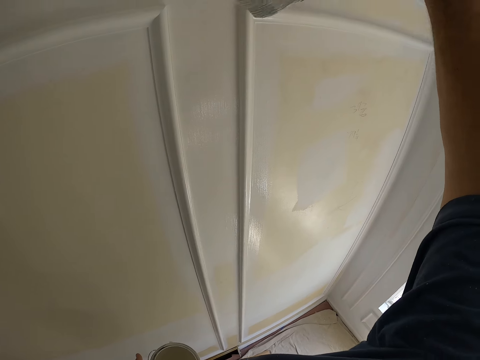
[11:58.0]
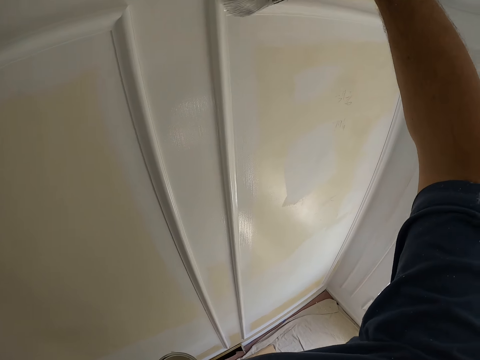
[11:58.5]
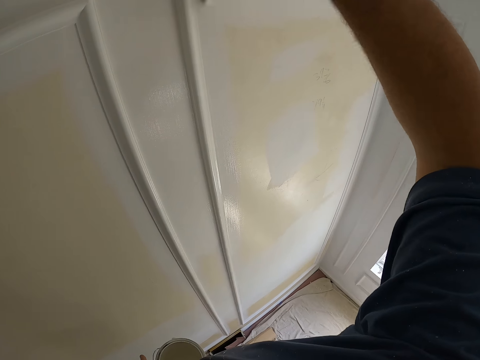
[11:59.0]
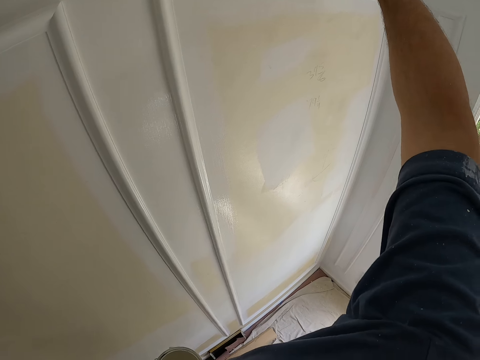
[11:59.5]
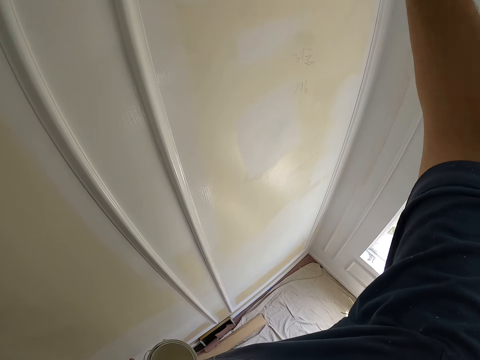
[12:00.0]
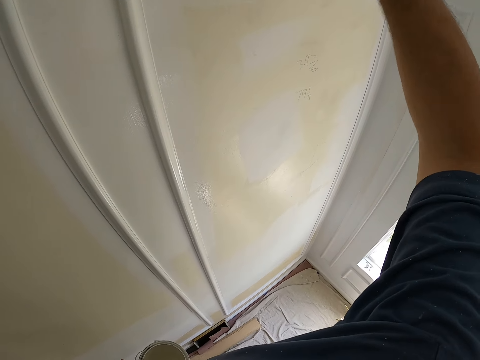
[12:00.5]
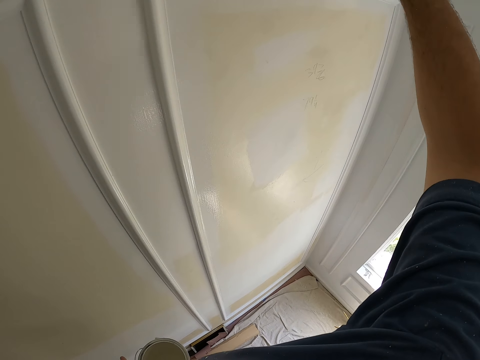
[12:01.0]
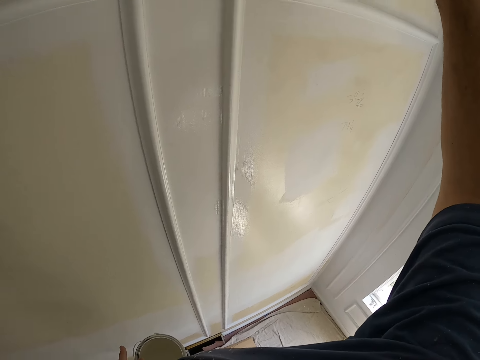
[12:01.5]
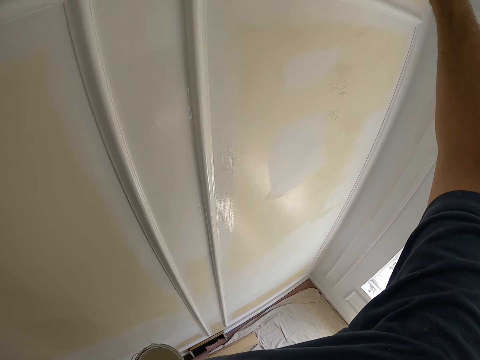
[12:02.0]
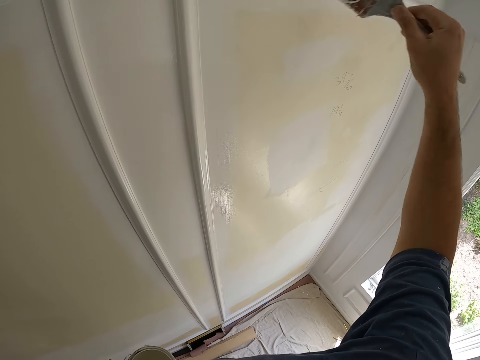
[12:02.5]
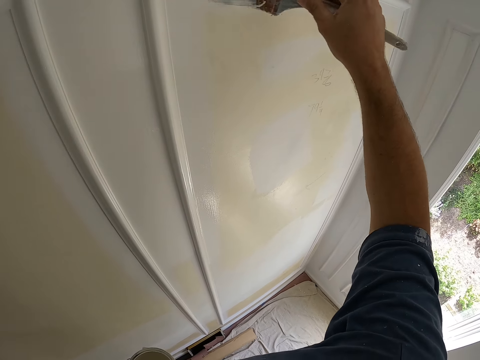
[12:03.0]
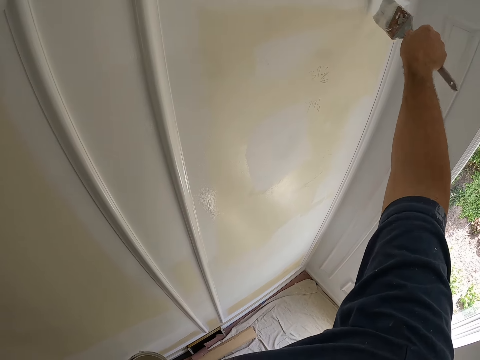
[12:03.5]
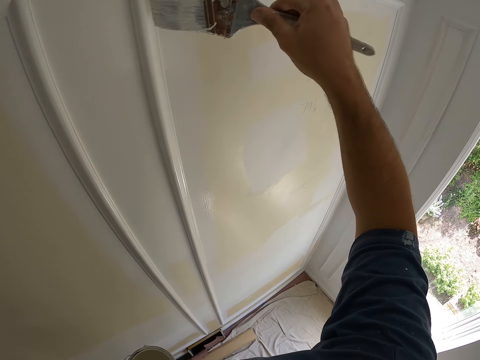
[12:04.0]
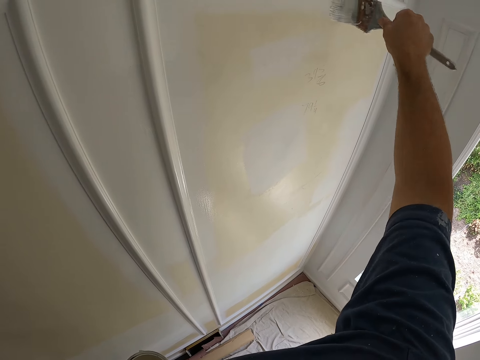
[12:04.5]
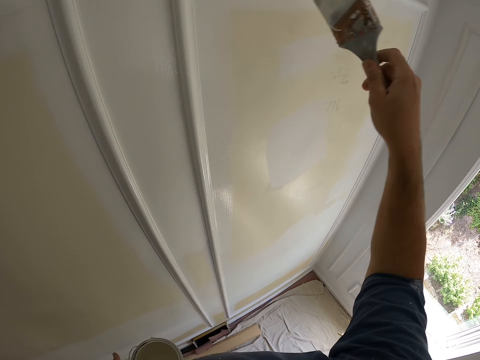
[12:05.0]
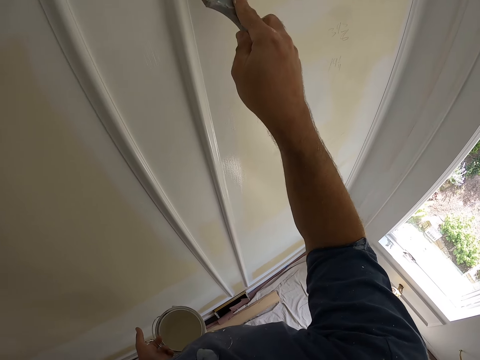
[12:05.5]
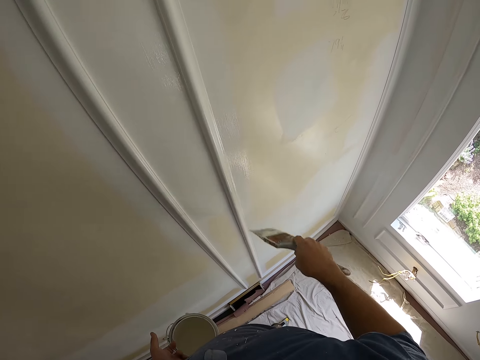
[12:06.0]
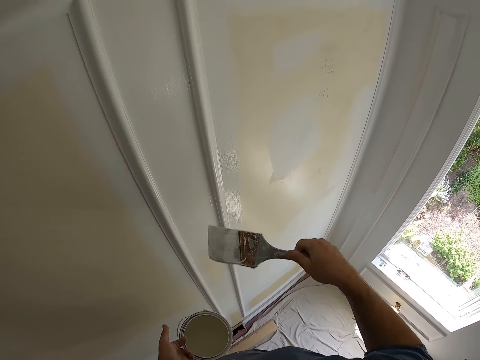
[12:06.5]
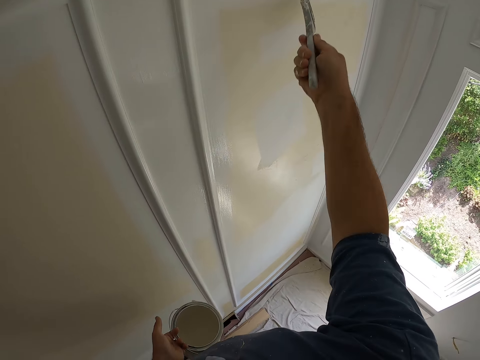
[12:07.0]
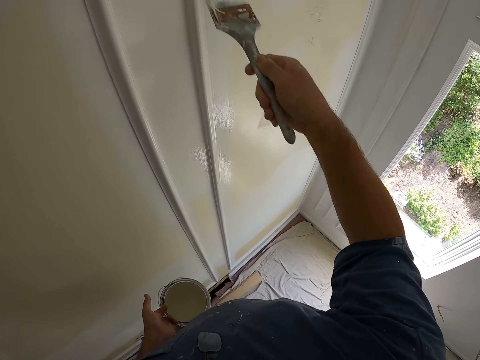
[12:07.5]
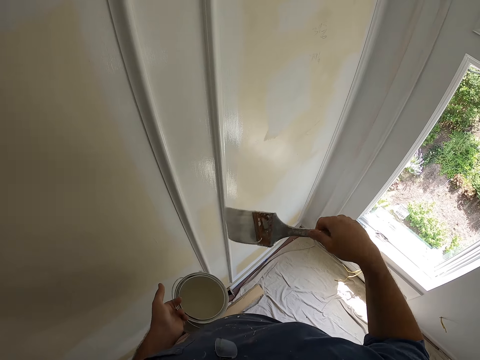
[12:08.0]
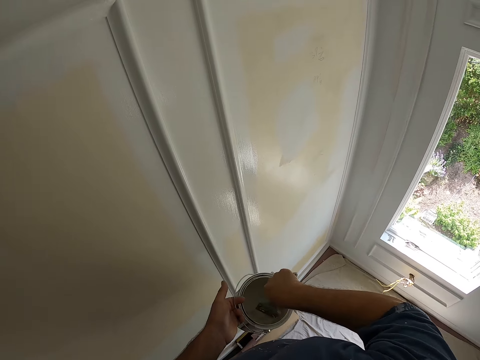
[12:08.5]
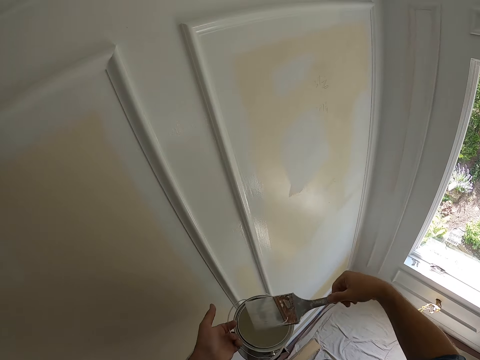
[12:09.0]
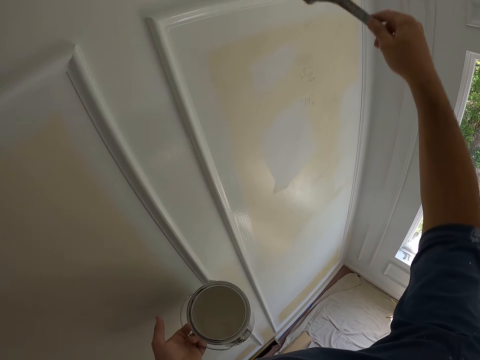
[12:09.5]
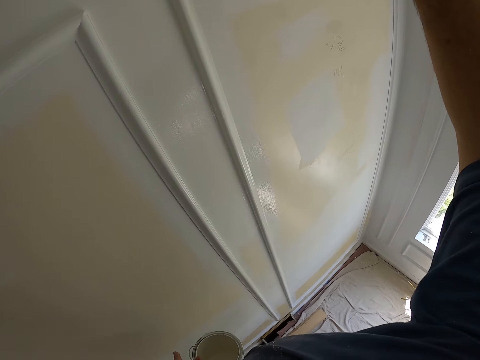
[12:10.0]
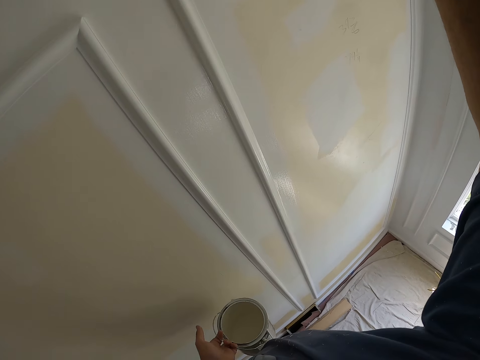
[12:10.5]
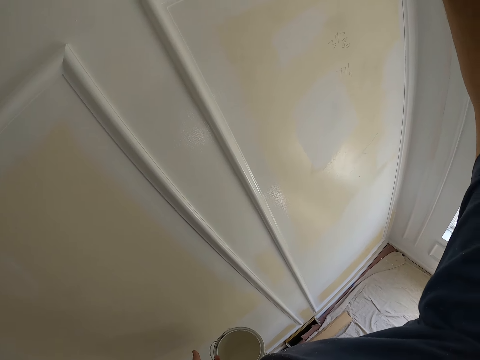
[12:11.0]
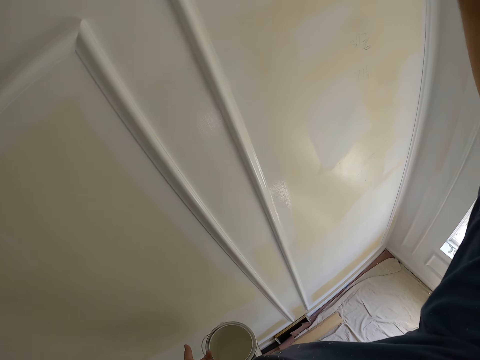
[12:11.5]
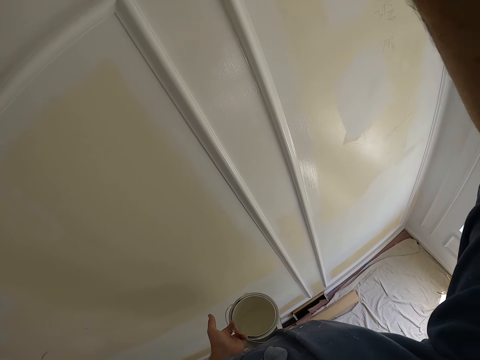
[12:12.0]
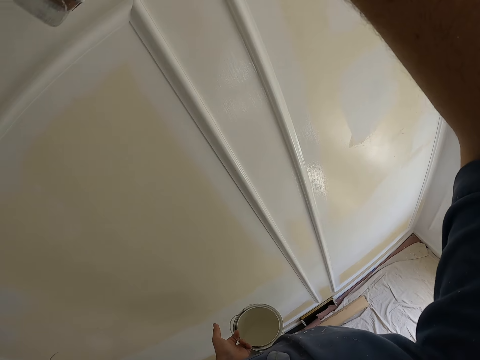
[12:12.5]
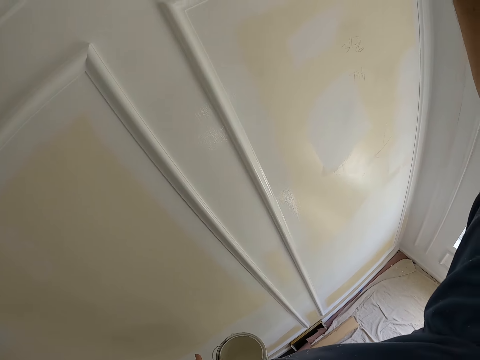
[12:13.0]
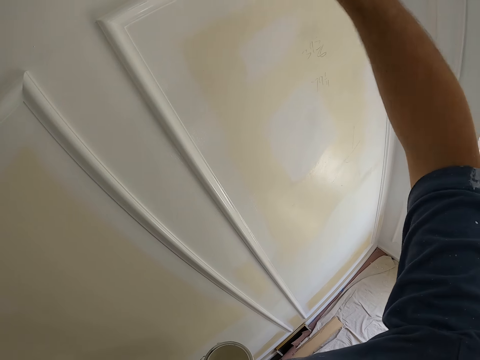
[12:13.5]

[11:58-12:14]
The camera wearer dips the paint brush into the paint container. They paint the wall of the room.

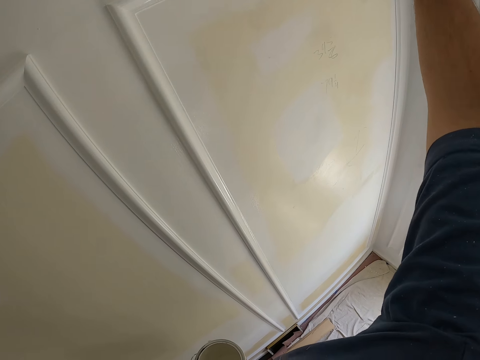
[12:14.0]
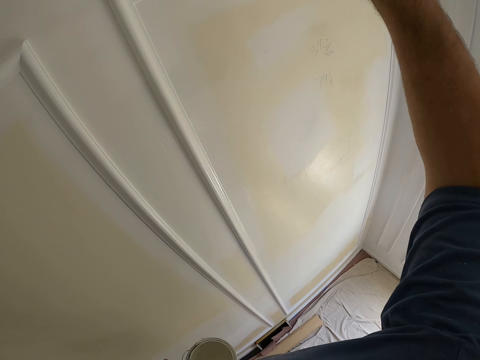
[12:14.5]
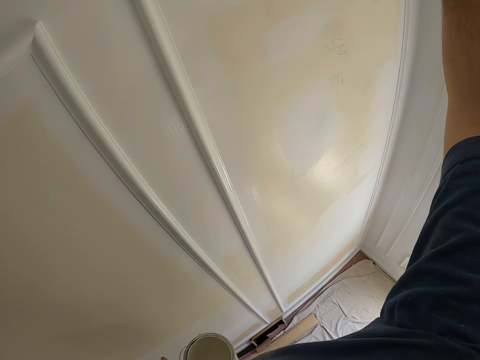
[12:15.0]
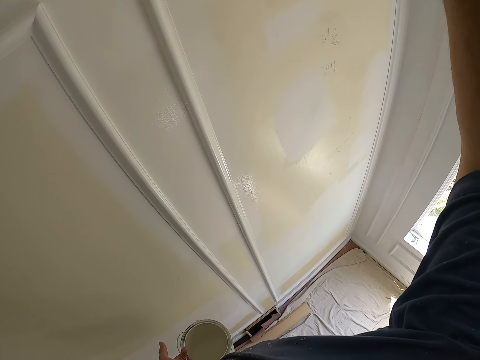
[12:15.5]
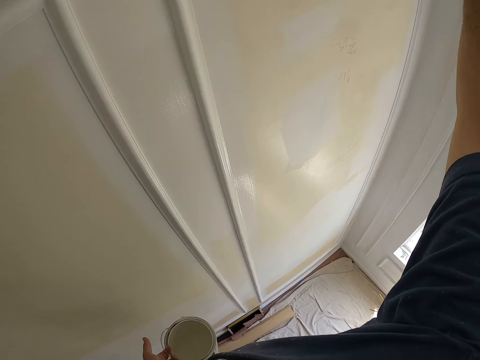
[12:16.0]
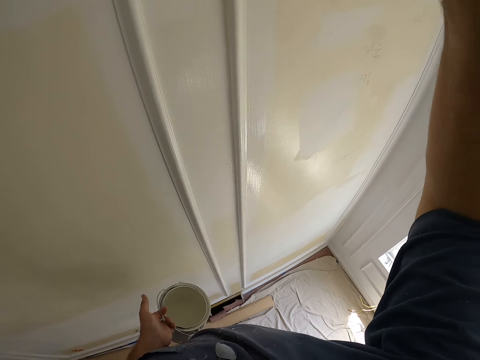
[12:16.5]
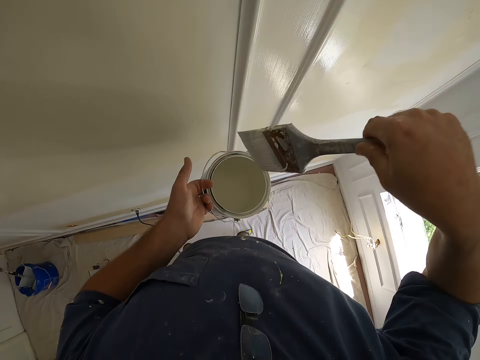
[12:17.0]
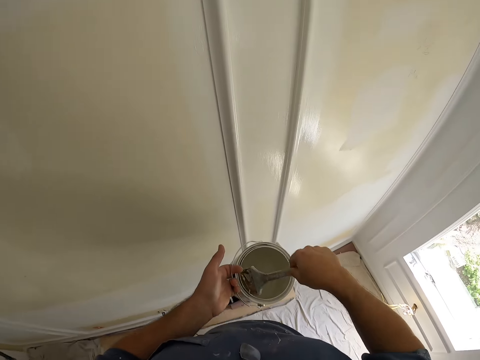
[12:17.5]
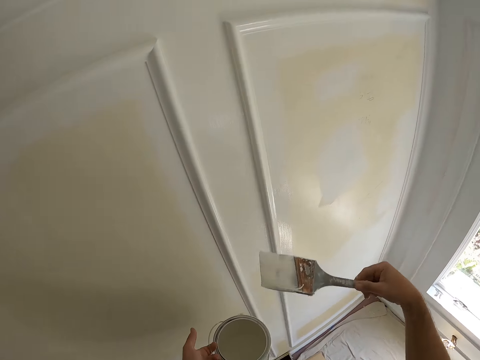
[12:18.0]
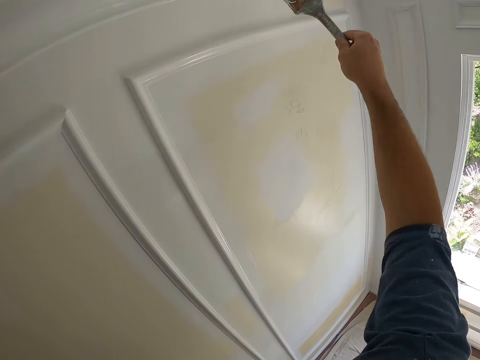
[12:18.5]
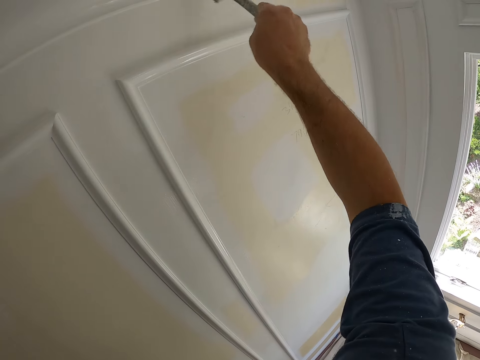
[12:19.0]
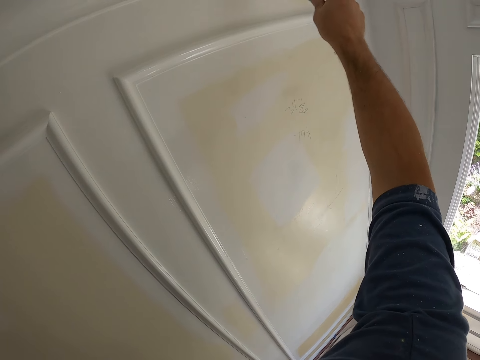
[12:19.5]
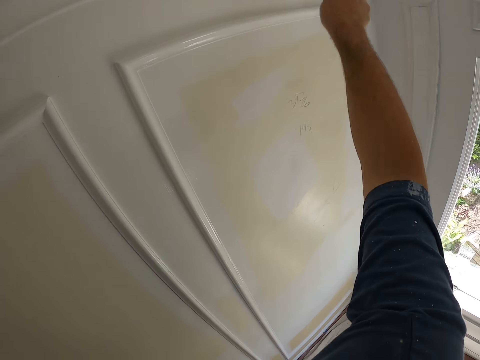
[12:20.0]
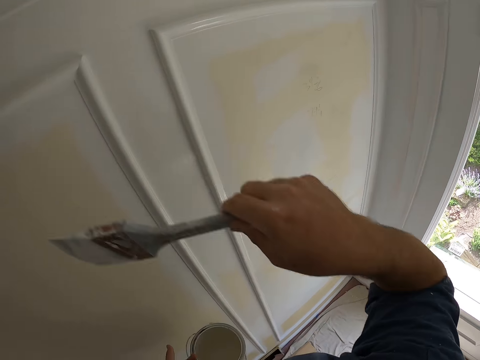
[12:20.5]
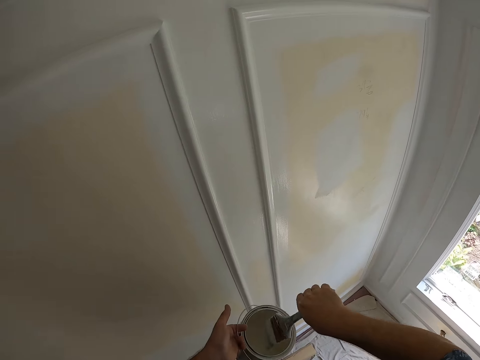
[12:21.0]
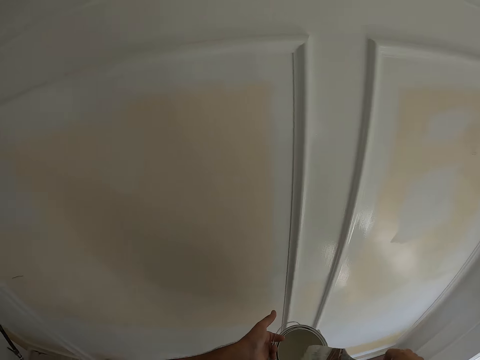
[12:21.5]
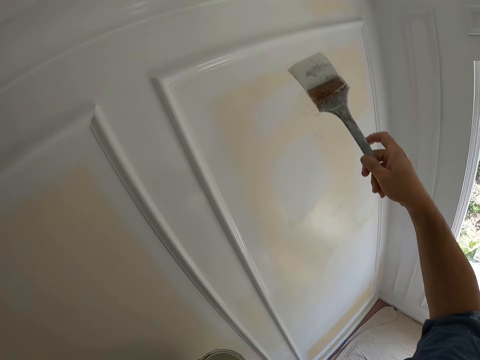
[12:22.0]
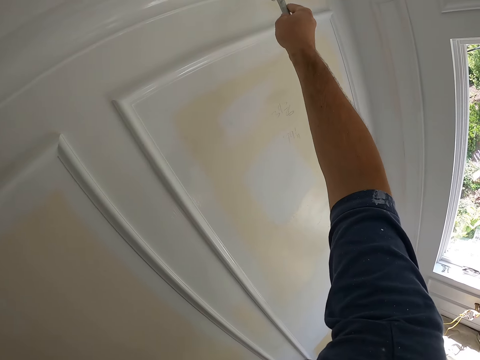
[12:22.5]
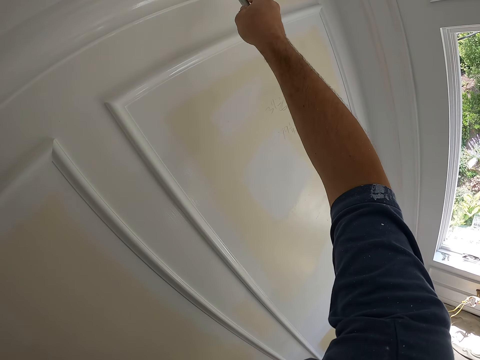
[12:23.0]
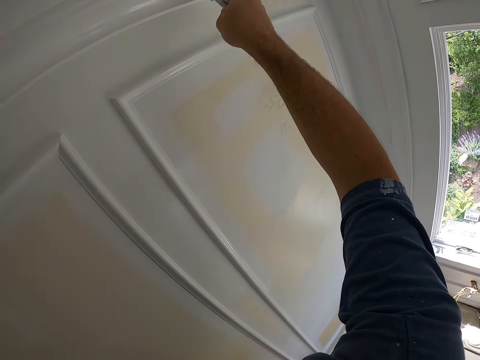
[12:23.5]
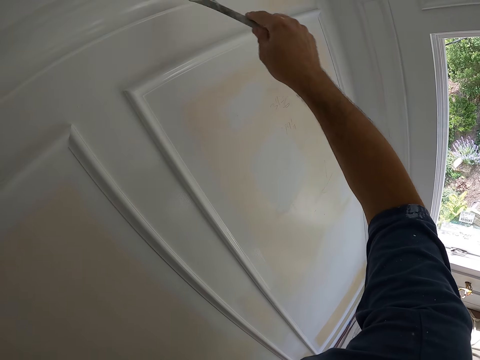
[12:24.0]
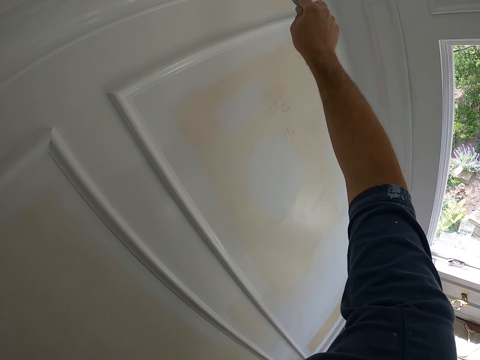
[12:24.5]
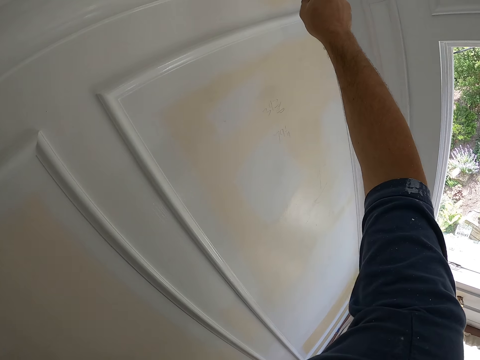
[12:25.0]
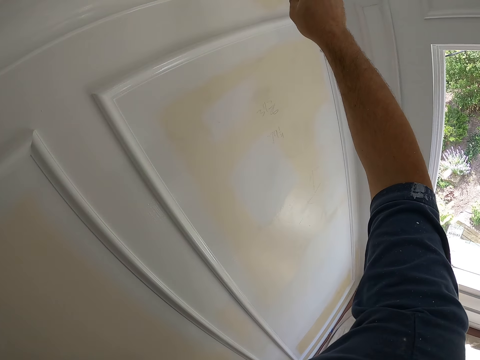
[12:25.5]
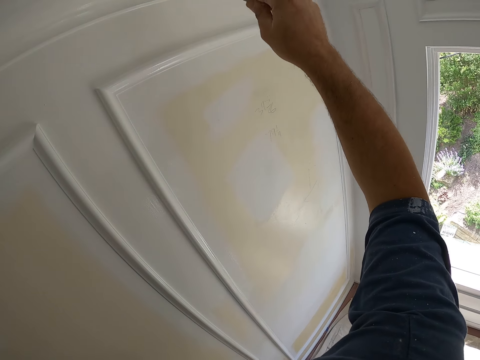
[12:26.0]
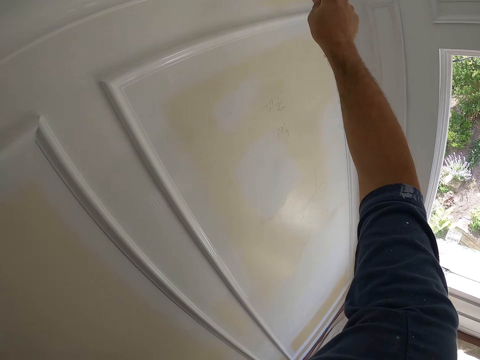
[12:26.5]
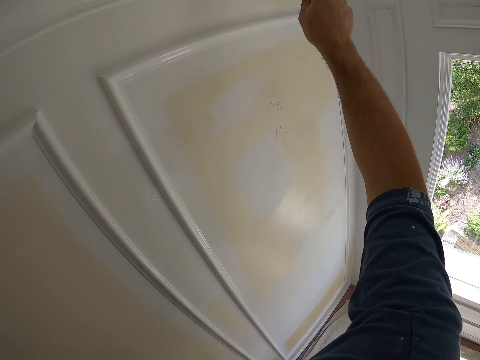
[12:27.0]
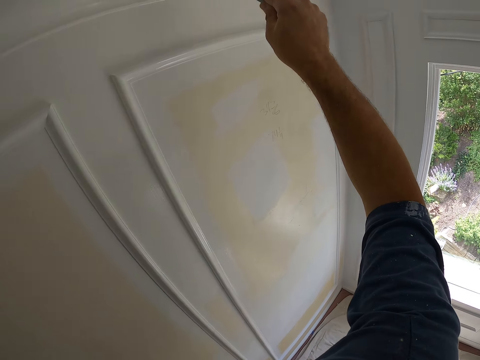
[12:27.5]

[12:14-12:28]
The camera wearer dips the paint brush into the paint container. They paint the wall of the room. They dip the paint brush into the paint container and paint the wall of the room.
